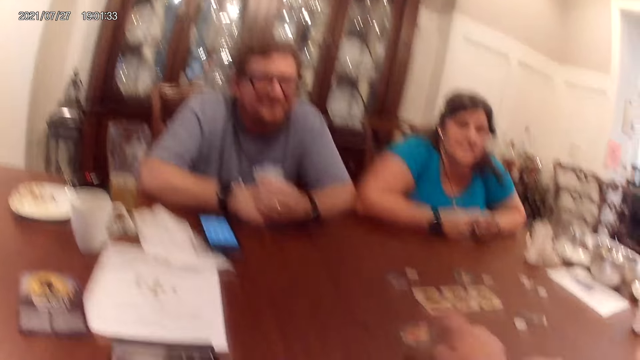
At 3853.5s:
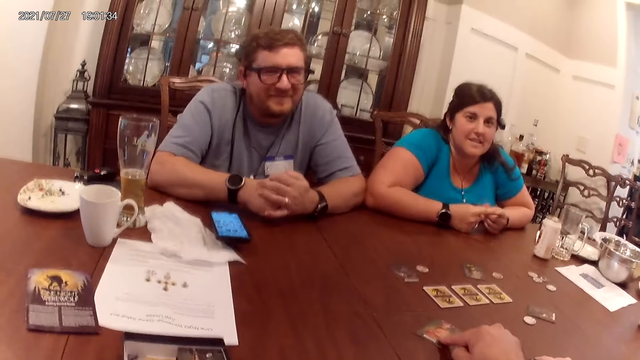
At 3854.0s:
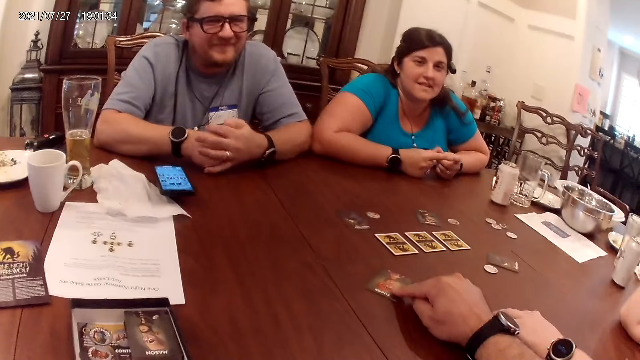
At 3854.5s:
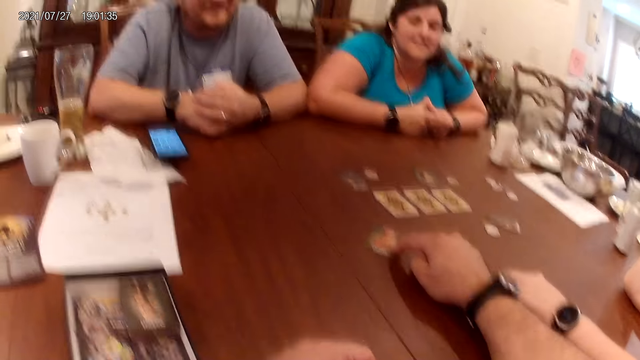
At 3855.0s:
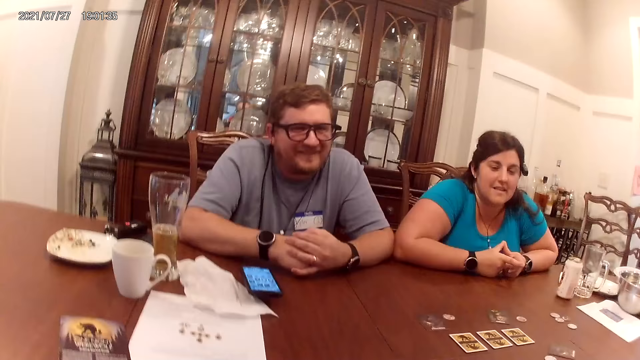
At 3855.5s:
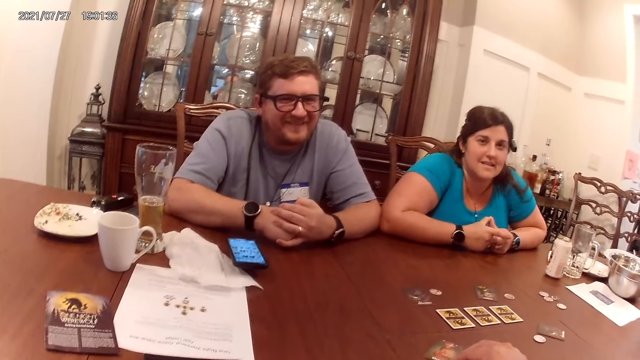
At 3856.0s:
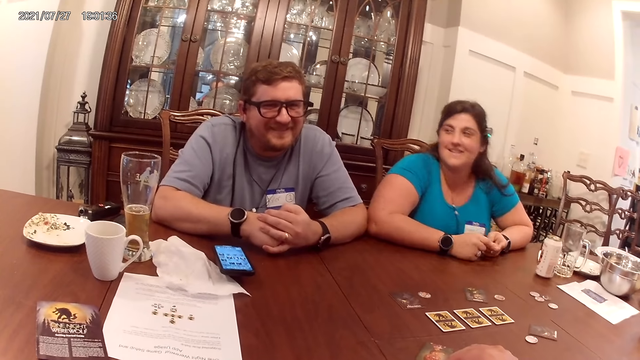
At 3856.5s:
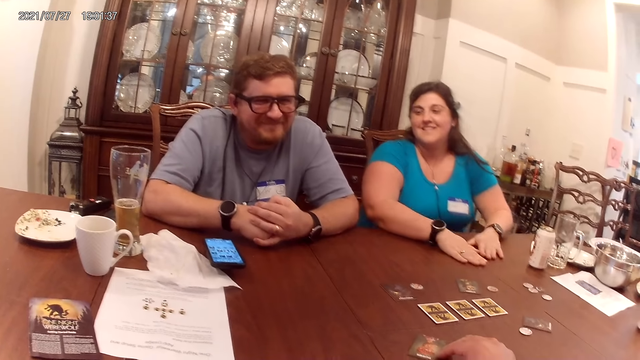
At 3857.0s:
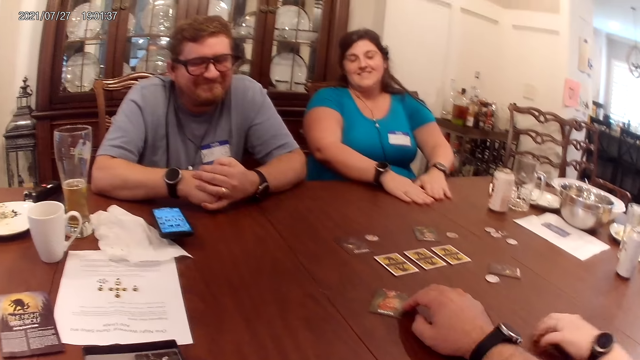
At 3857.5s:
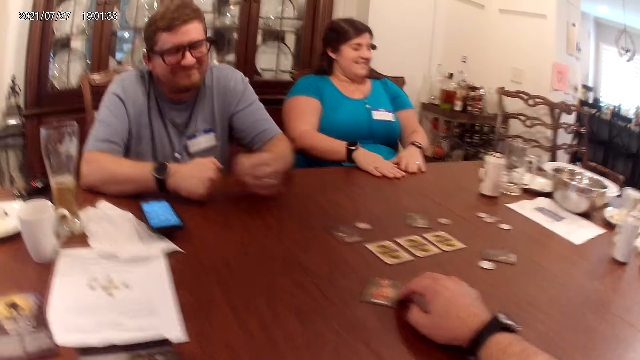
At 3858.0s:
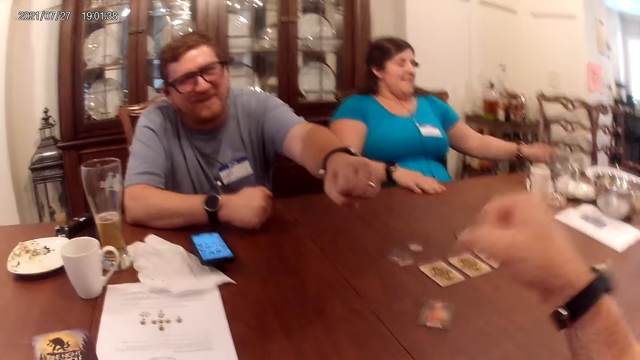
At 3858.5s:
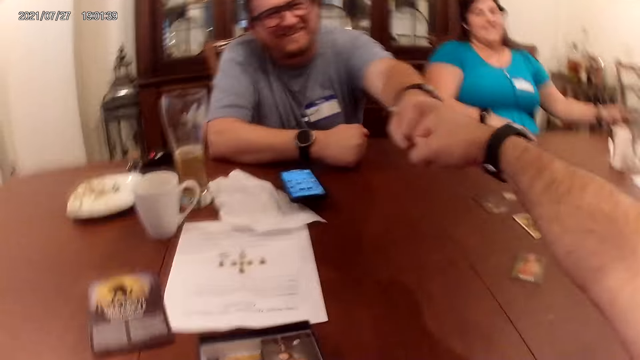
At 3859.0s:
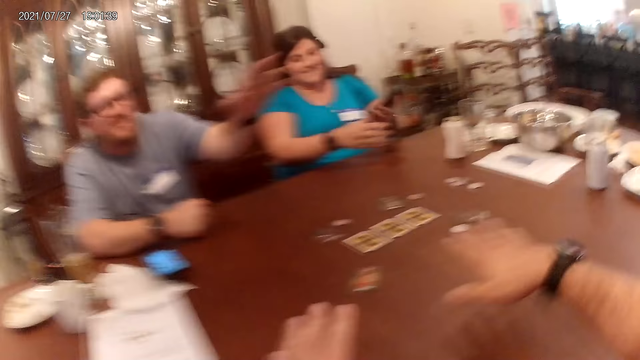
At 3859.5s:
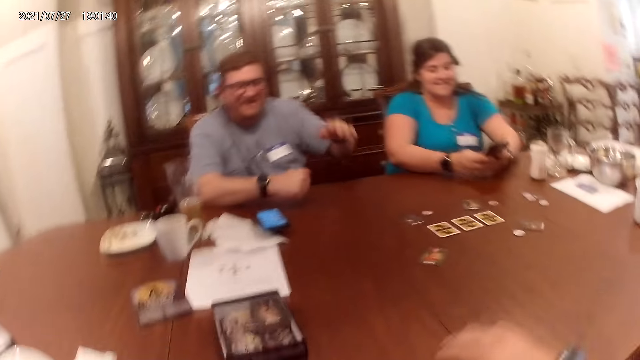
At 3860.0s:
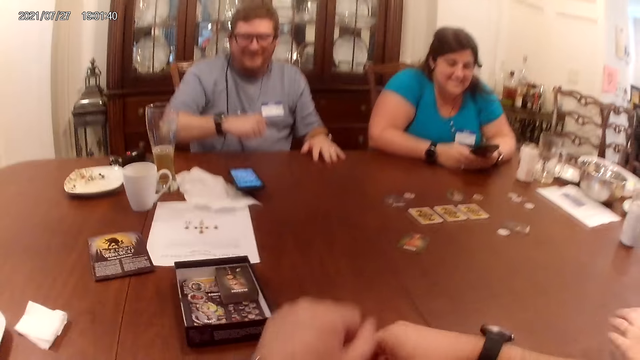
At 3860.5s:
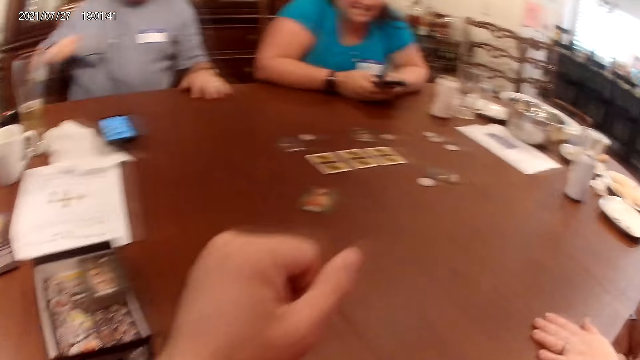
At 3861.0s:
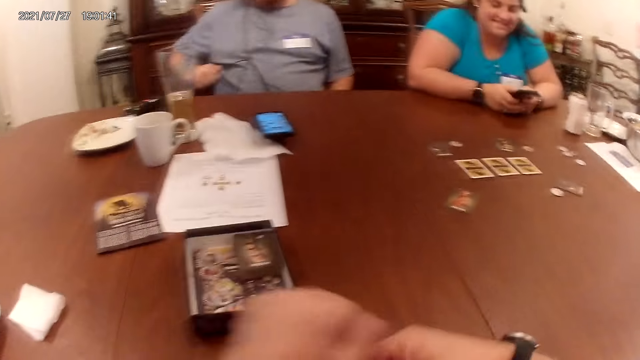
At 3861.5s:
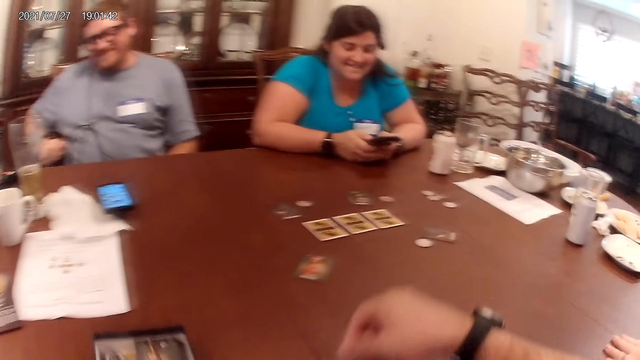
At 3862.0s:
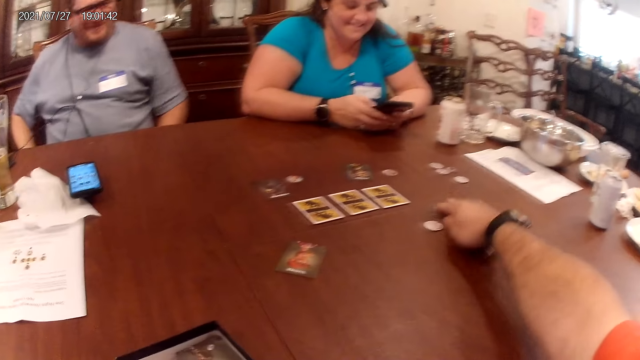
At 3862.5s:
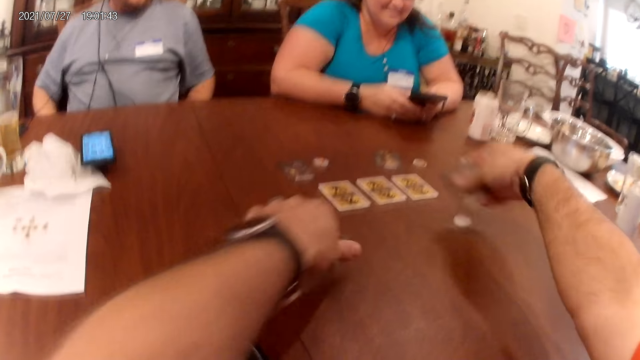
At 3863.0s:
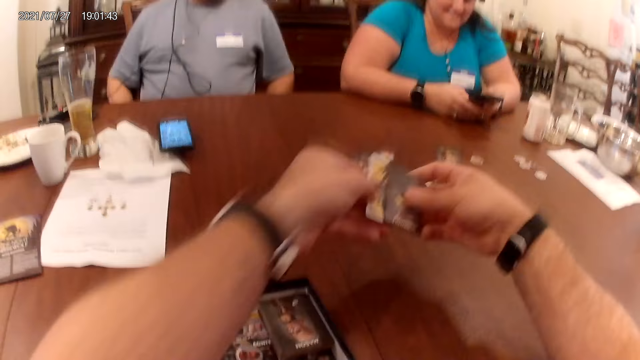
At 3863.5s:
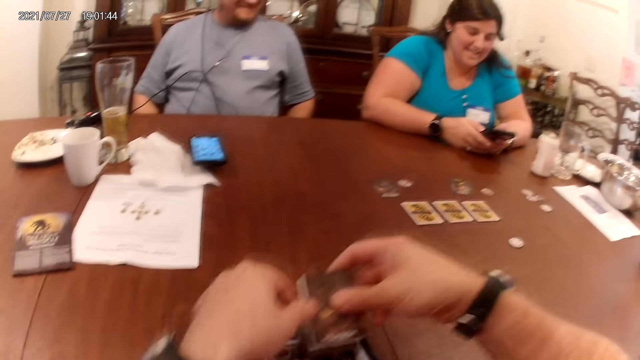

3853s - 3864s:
A woman hits both hands on the table. The camera wearer converses with a man. He fists a bump with the man. The woman picks up the phone. The camera wearer places the hand on the table. The woman operates the phone. Another lady removes the hand from the table. The camera wearer moves a carton box on the table with his left hand. He takes a card from the table with his right hand. He takes a card from the table with his left hand.

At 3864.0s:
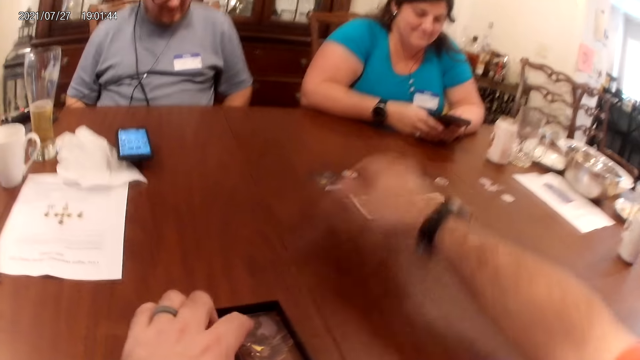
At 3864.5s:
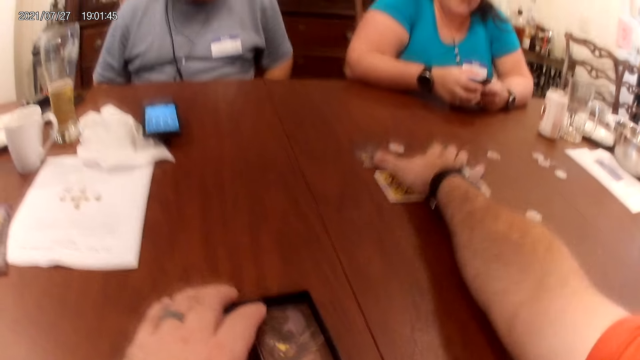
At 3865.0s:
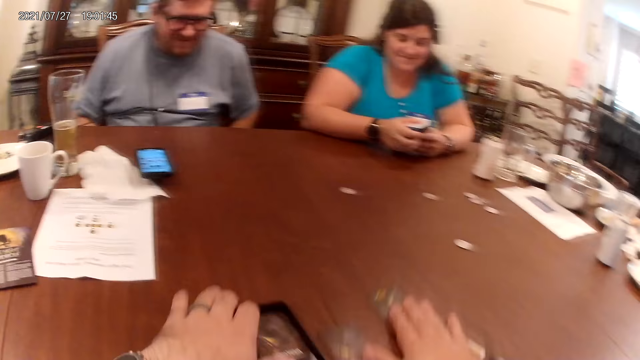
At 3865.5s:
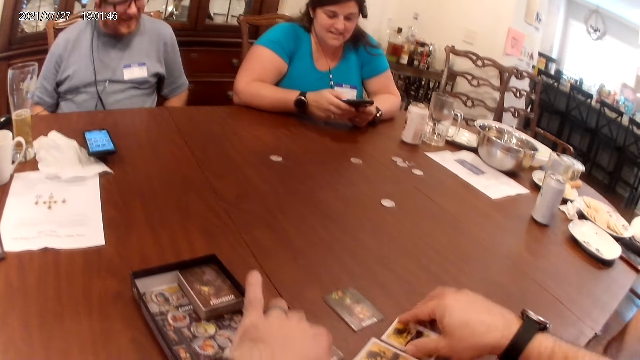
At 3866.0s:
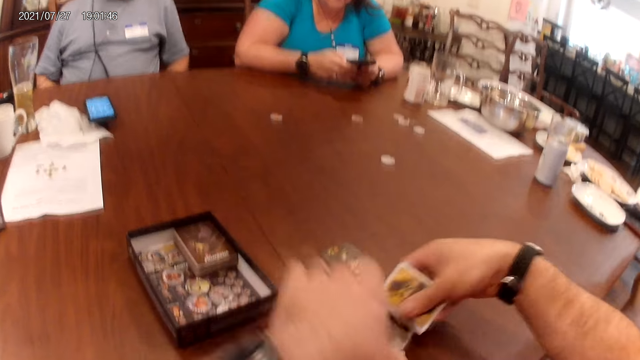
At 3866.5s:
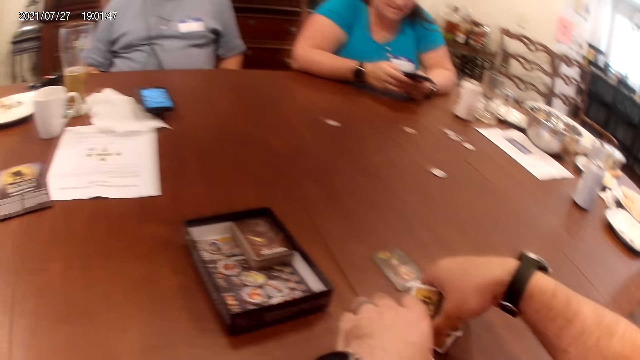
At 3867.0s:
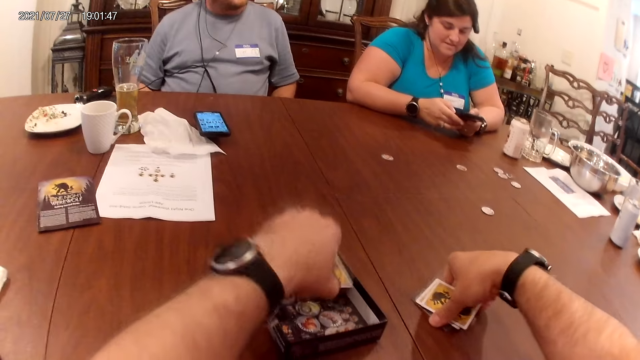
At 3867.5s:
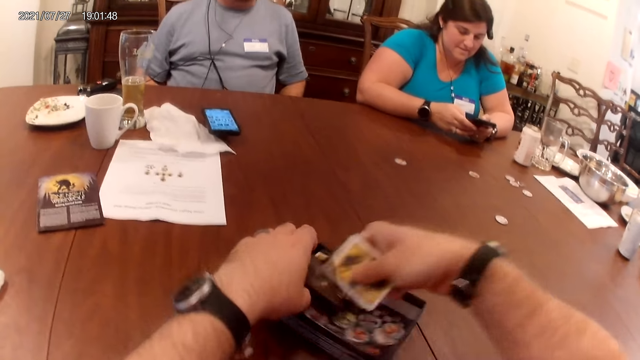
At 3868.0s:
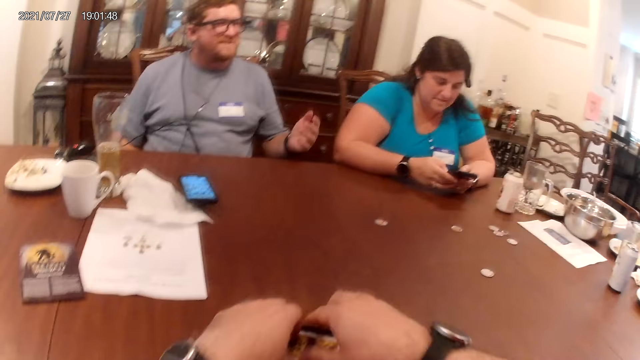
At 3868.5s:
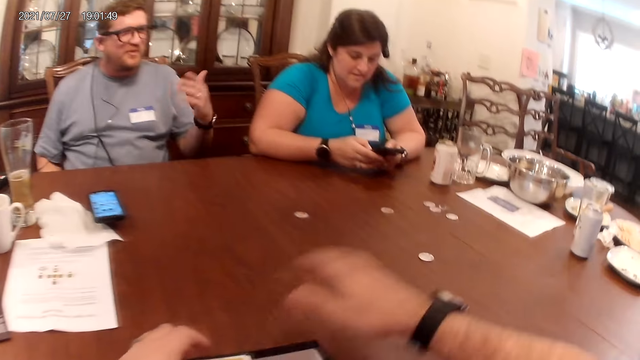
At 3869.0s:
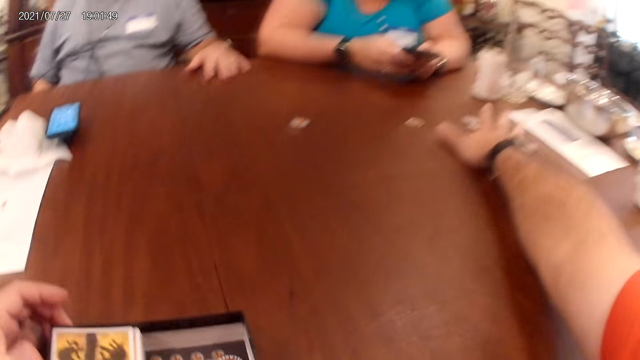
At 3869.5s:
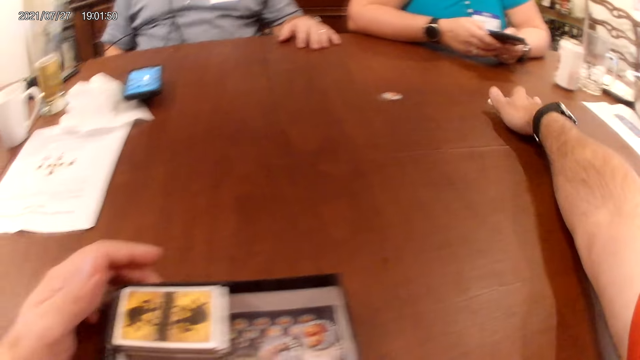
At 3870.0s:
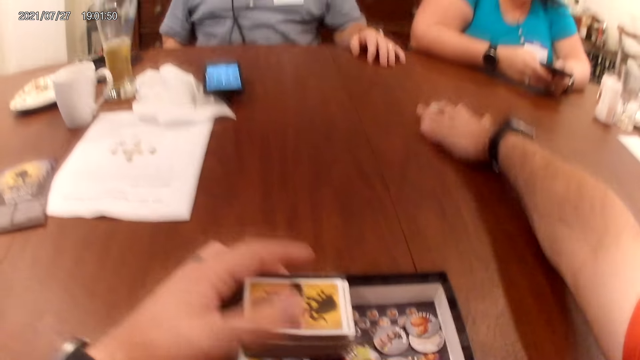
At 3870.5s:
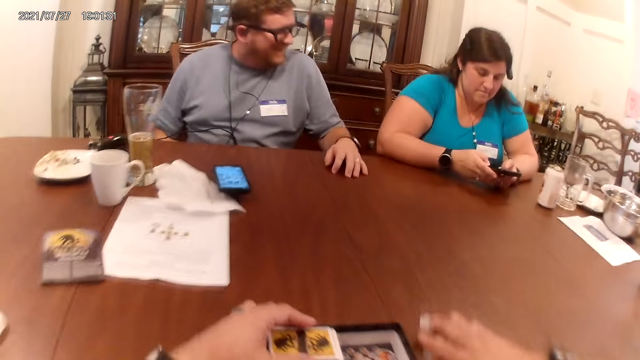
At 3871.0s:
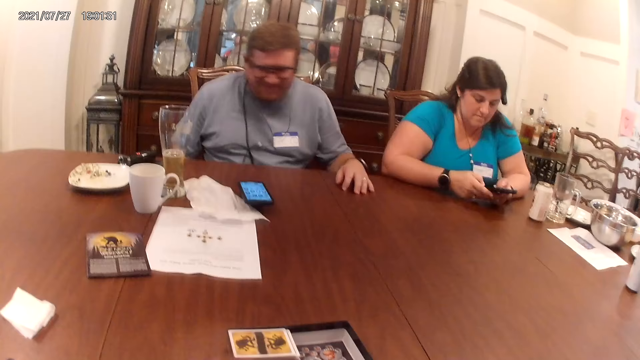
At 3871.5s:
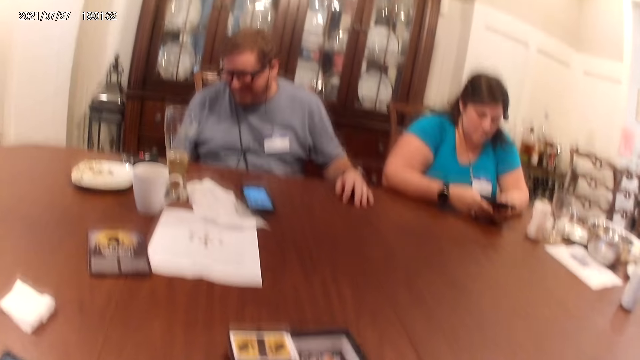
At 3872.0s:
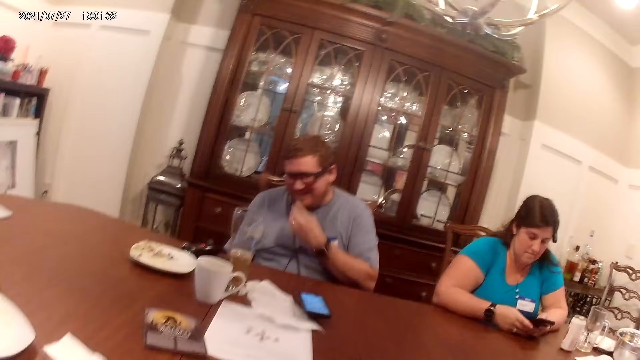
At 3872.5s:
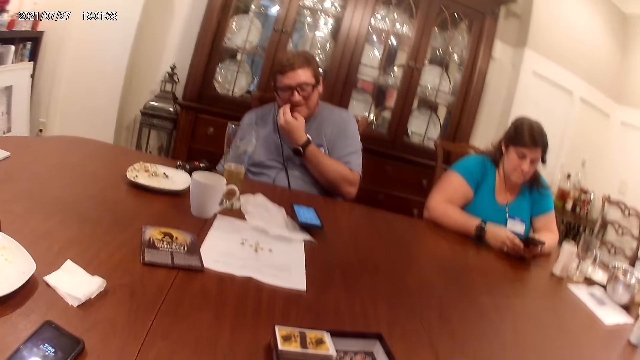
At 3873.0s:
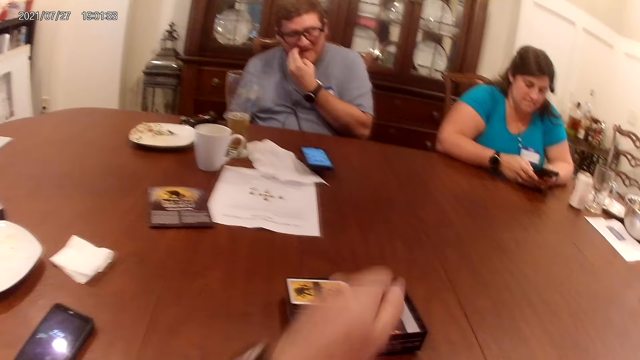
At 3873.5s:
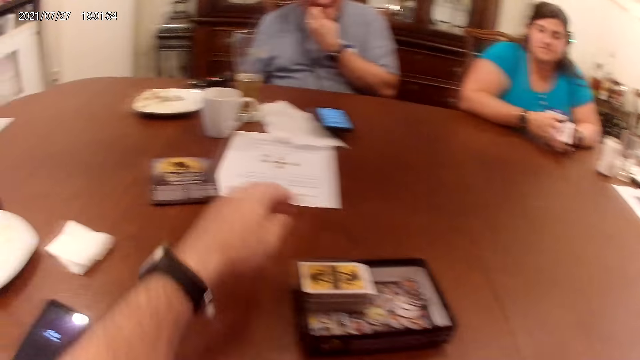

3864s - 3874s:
The camera wearer puts the card in the carton box with both hands. He moves the card on the table with his right hand. He collects other cards on the table. He takes the cards from the table with both hands. A man converses with a woman. The camera wearer puts the cards in the box. He collects the chips. He moves the chip on the table with his right hand. He scratches his face. He puts the coin in the carton box on the table with his left hand.
